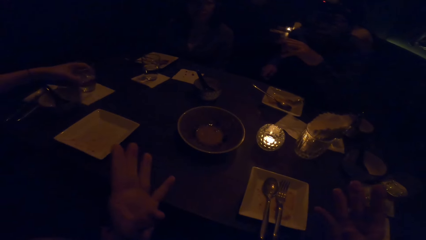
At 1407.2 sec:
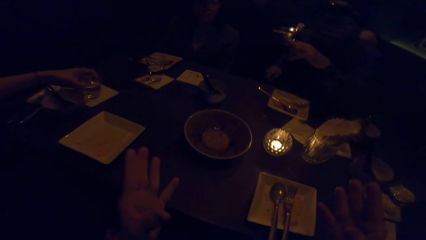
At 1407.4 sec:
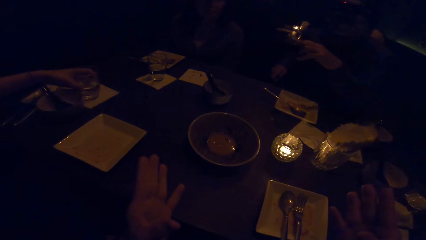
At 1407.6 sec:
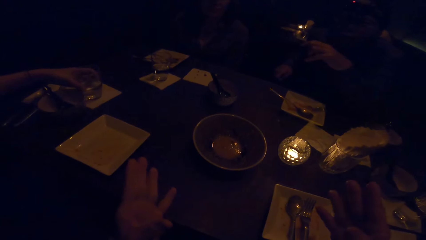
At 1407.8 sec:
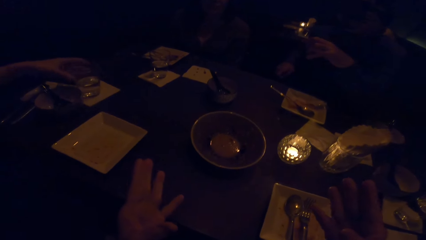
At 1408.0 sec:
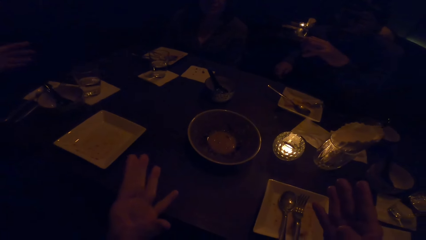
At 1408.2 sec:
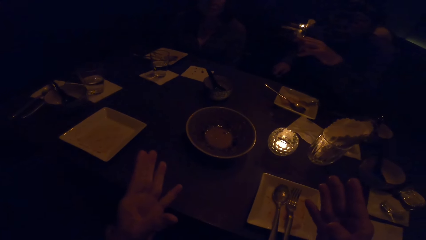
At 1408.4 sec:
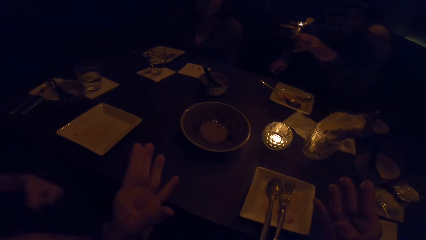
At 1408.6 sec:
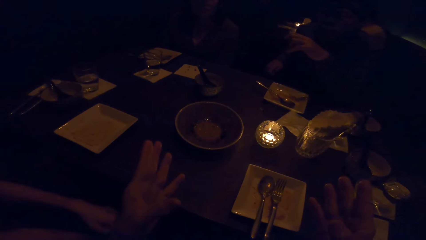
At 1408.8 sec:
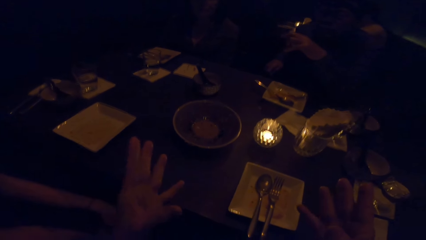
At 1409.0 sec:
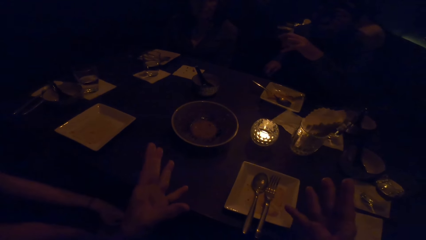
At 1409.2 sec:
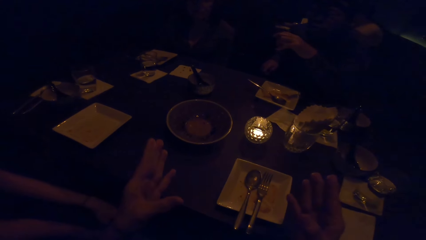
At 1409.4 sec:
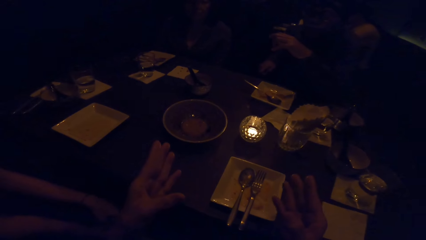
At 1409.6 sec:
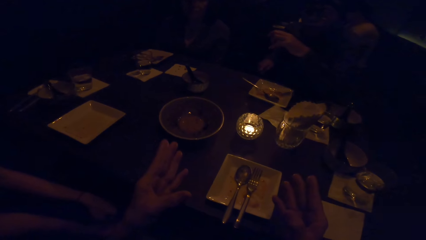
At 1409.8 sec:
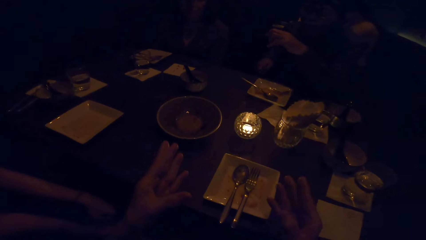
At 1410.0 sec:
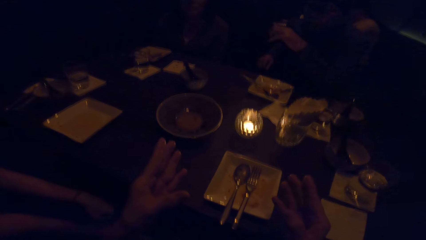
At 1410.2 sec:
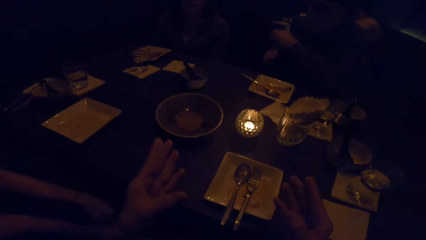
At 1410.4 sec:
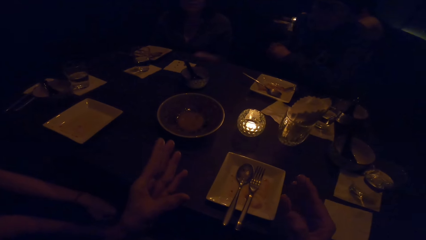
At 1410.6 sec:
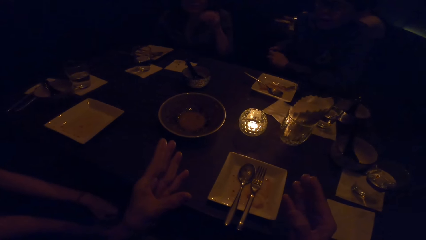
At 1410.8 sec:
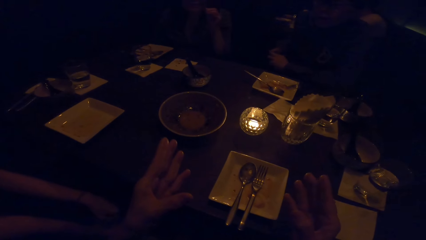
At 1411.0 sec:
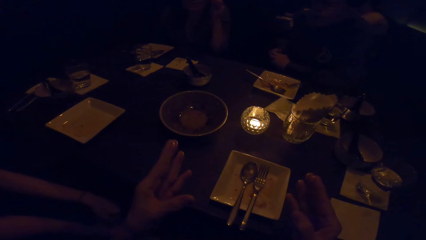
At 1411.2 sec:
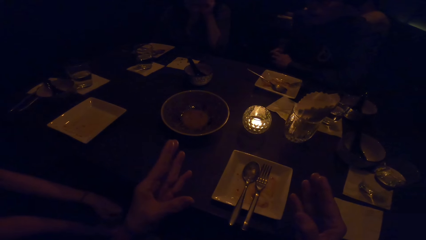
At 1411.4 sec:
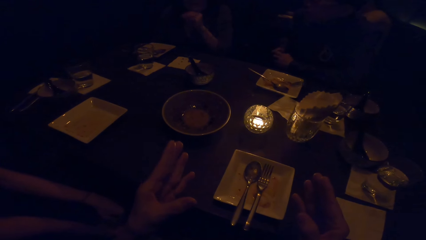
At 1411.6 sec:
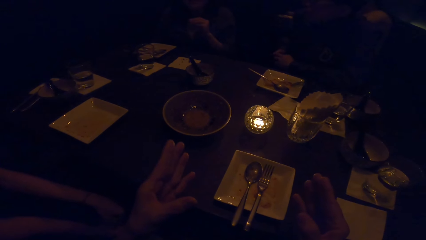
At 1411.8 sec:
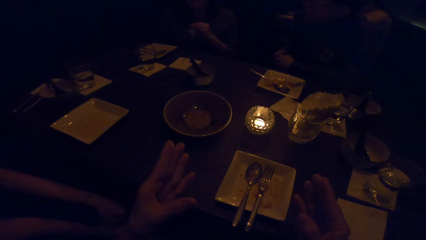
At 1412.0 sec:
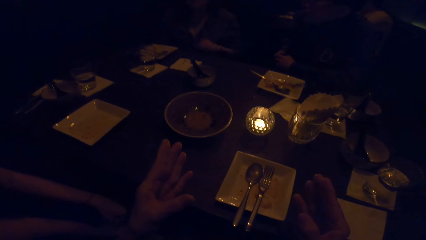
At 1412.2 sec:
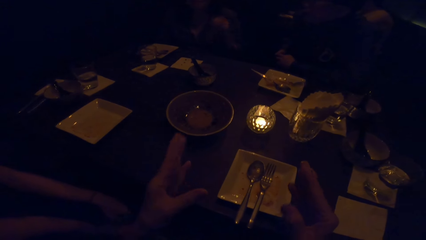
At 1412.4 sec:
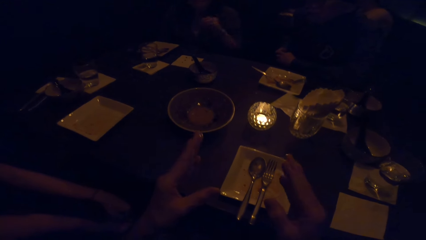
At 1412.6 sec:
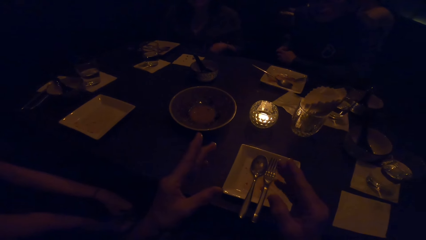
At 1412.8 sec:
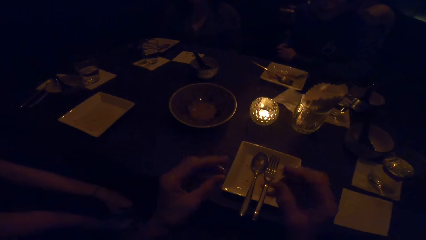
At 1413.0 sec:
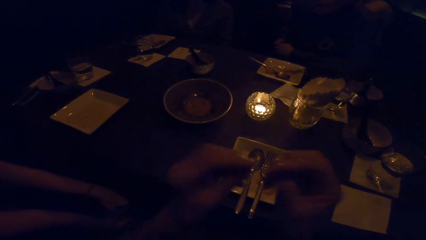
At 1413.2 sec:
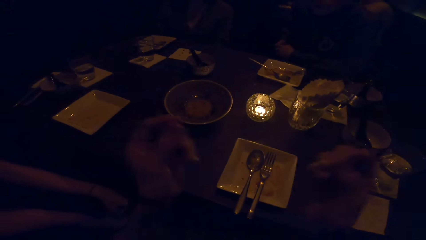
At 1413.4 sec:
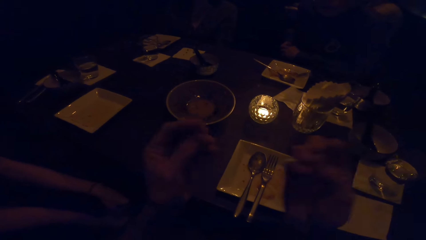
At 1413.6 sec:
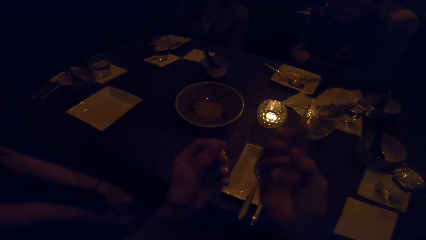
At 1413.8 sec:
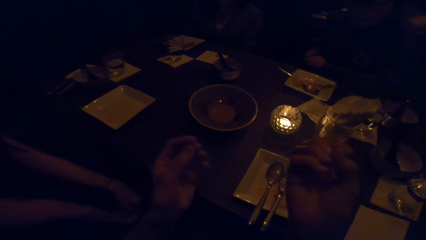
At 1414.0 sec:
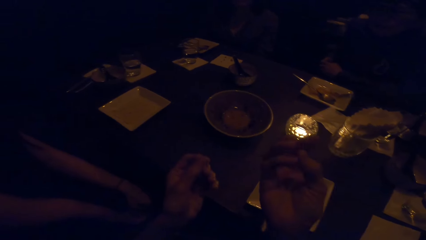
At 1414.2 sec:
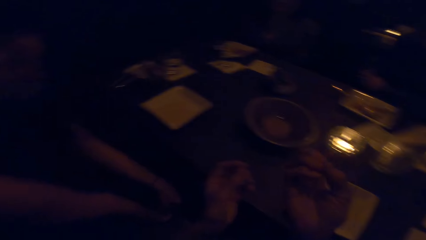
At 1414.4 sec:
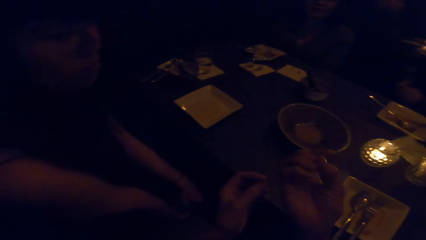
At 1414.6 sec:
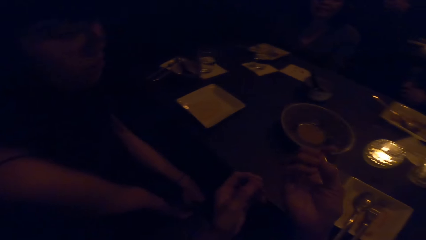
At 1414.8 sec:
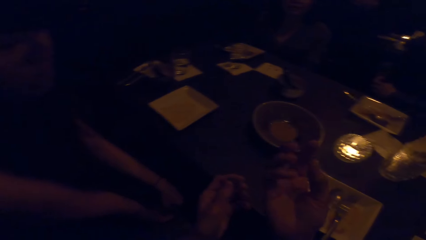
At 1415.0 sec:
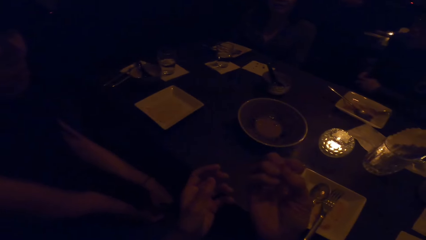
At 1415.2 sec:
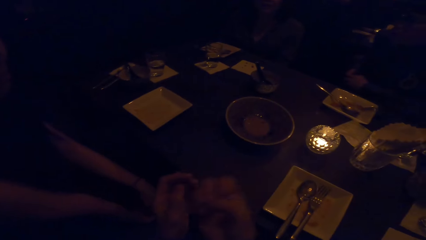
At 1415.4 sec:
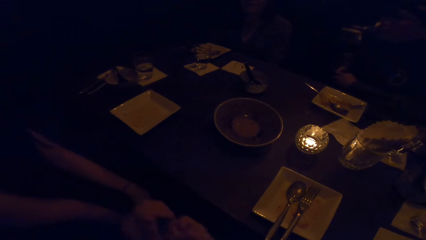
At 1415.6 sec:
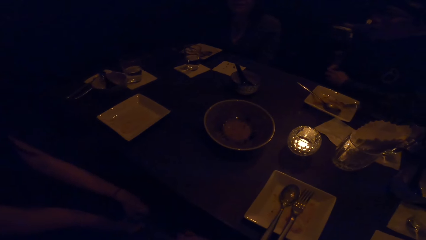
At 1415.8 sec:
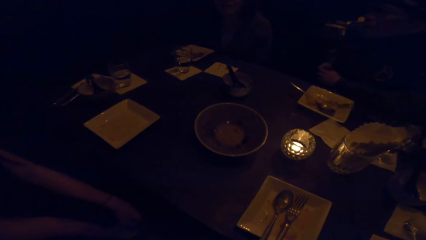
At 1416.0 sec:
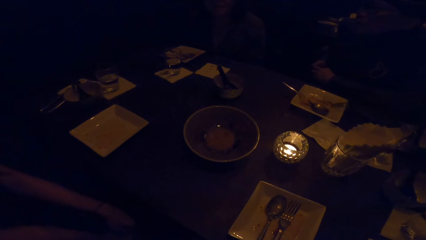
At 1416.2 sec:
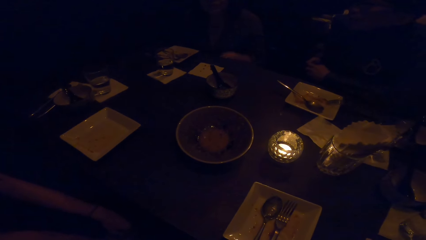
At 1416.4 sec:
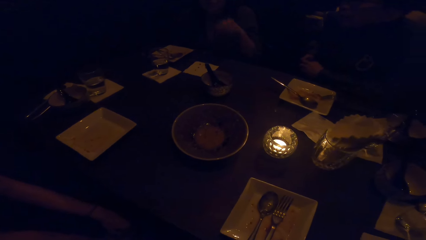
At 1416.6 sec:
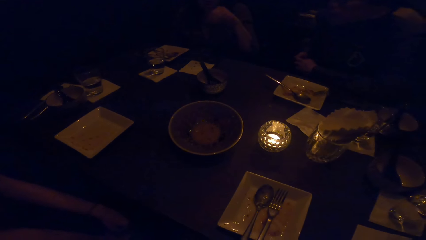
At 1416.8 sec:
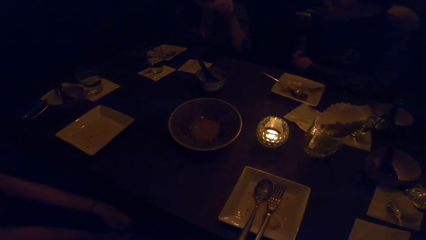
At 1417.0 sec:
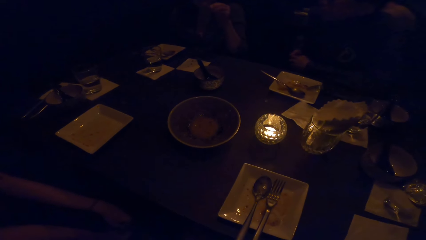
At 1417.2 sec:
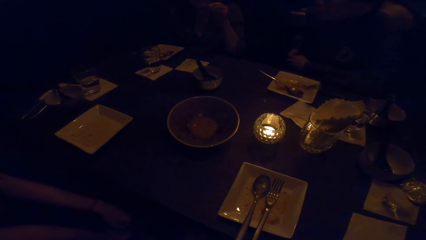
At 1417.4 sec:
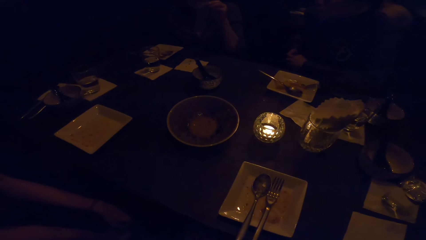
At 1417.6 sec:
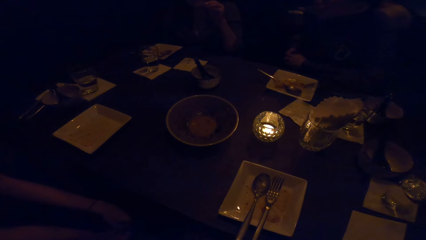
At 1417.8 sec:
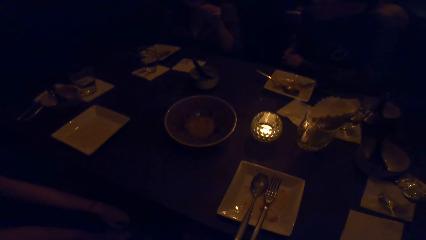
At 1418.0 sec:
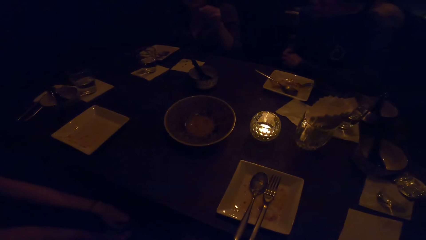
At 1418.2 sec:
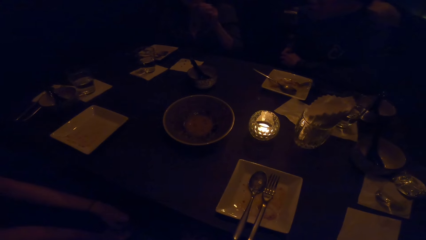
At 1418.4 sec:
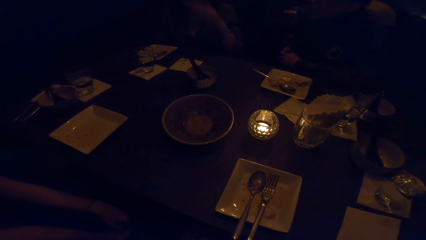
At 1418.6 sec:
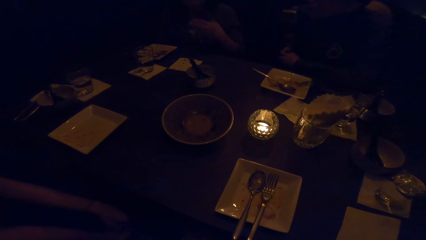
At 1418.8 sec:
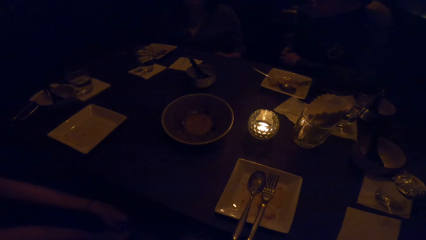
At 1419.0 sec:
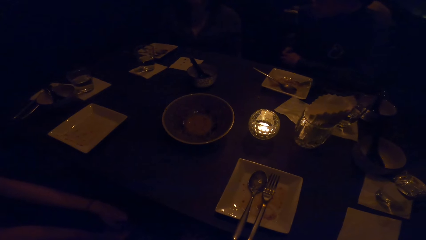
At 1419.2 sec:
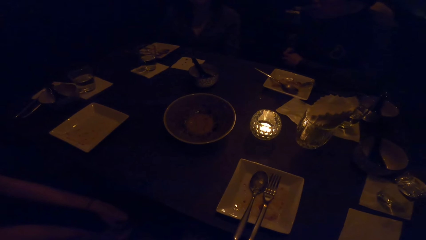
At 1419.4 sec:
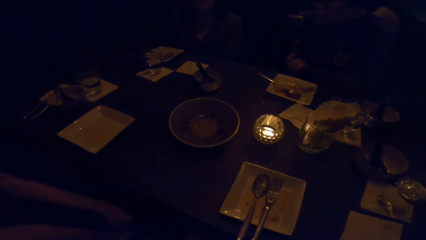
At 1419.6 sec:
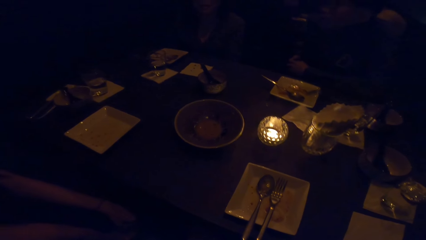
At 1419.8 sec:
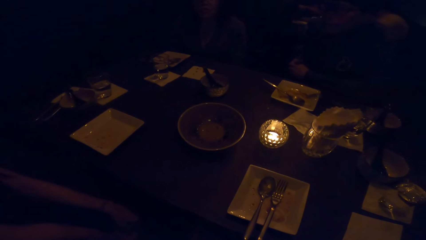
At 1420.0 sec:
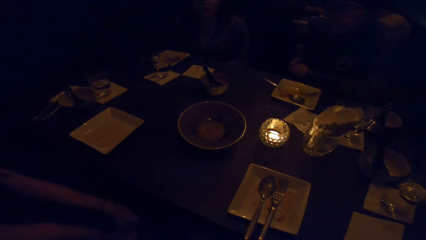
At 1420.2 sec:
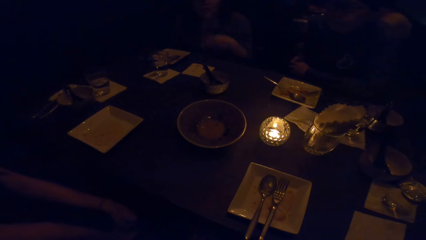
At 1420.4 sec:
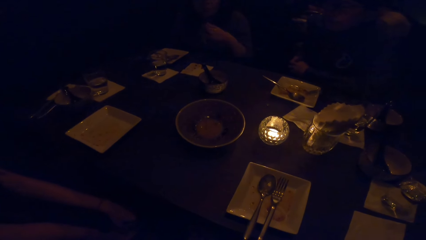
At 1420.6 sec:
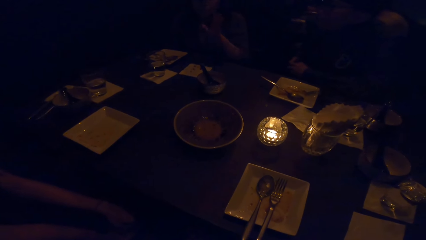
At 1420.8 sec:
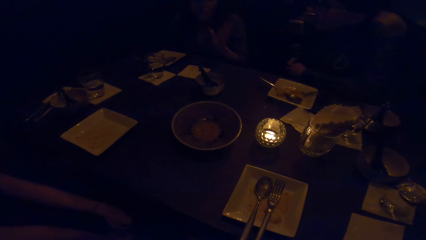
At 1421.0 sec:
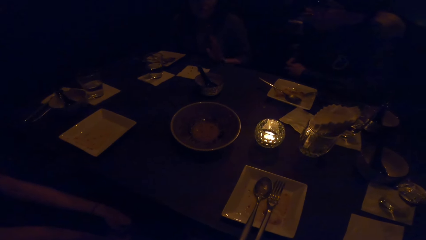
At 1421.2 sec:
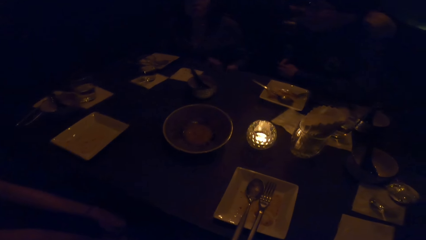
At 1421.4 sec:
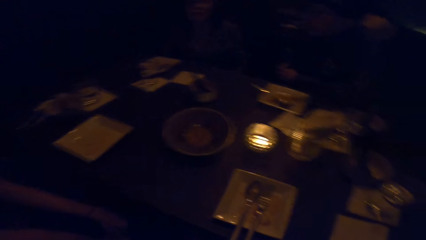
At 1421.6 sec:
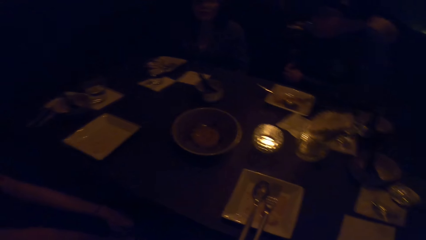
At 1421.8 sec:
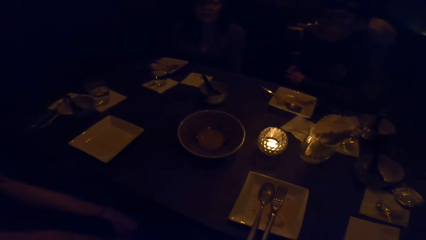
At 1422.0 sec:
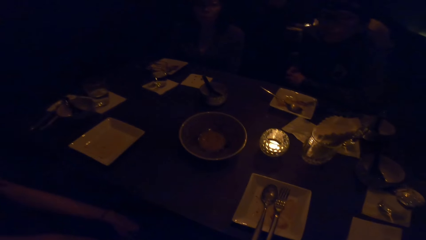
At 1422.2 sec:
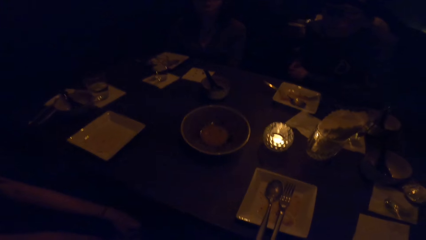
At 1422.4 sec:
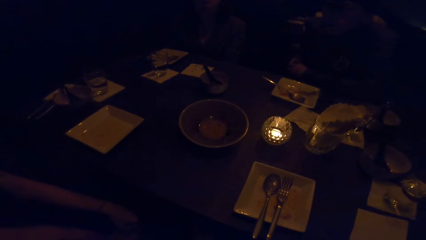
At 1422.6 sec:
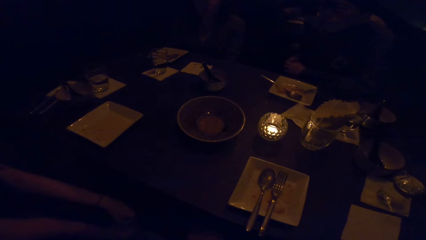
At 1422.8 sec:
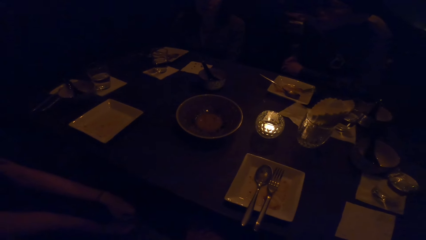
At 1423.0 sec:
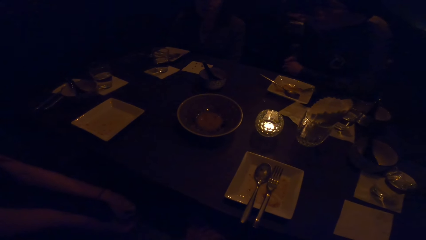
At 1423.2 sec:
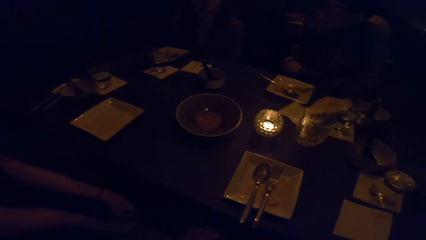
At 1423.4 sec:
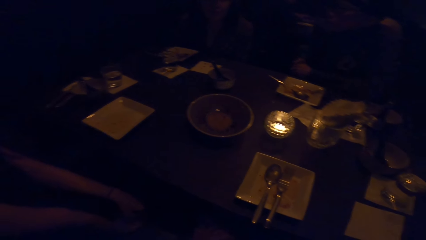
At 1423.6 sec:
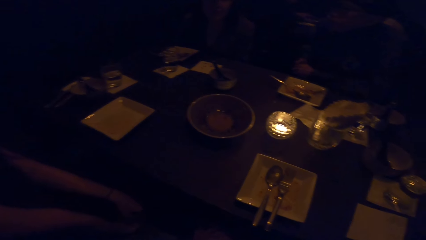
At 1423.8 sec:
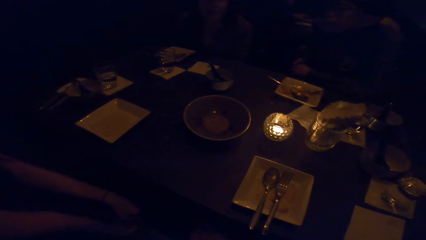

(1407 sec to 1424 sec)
The camera wearer gestures with both hands. They look at the table. They look around.
